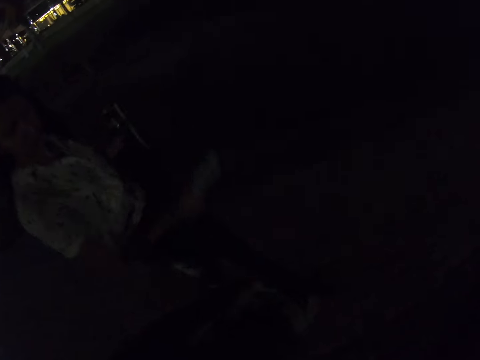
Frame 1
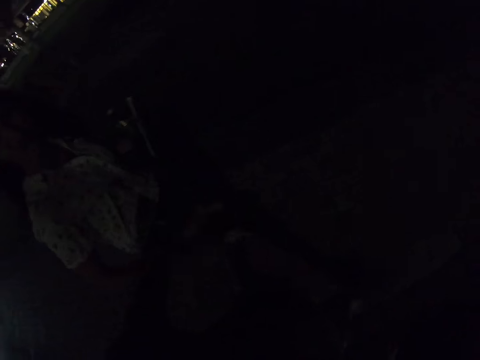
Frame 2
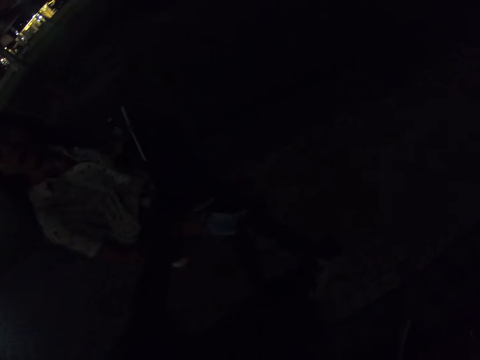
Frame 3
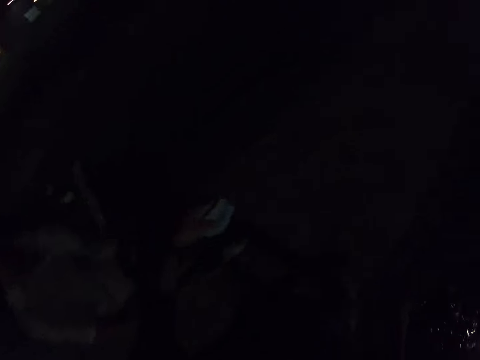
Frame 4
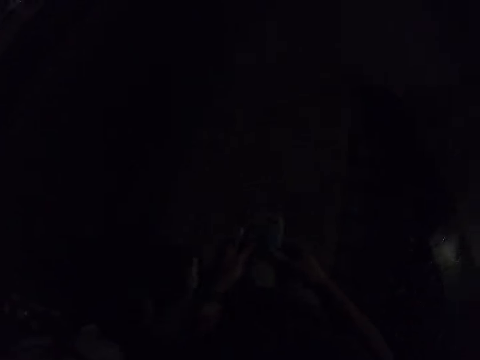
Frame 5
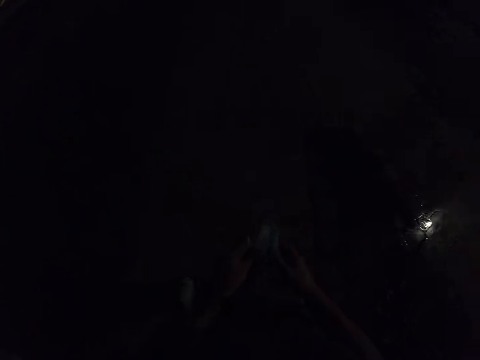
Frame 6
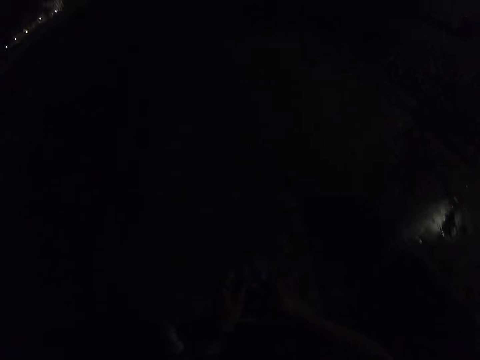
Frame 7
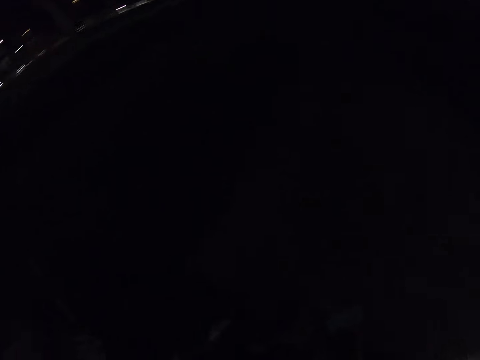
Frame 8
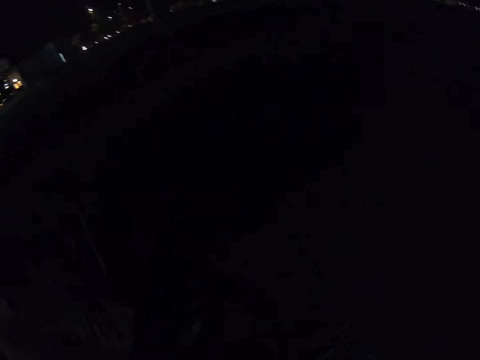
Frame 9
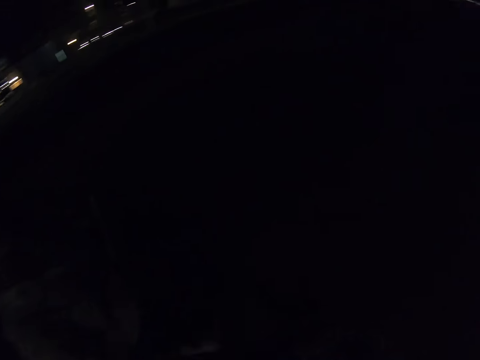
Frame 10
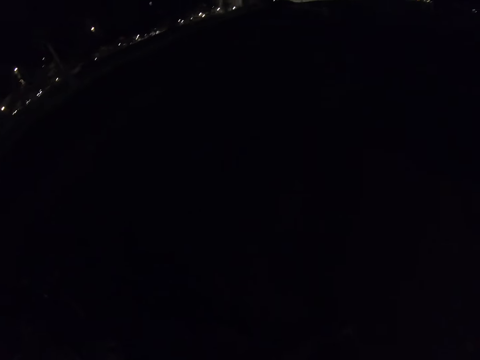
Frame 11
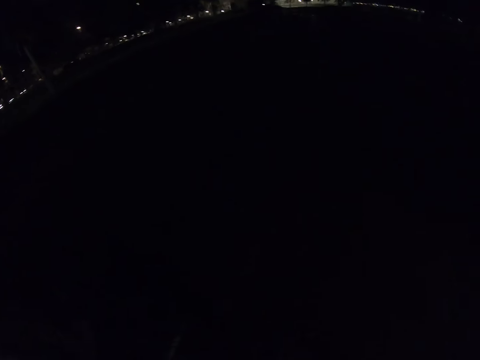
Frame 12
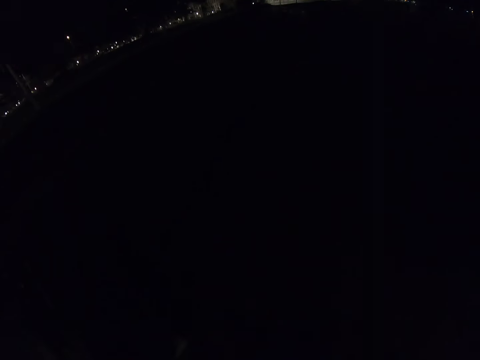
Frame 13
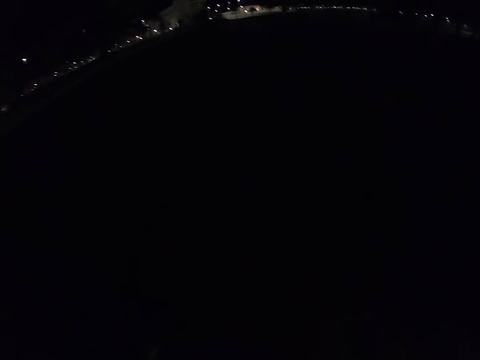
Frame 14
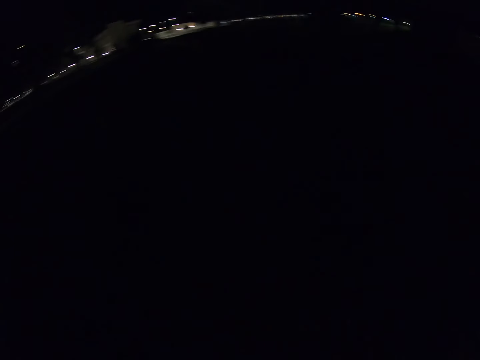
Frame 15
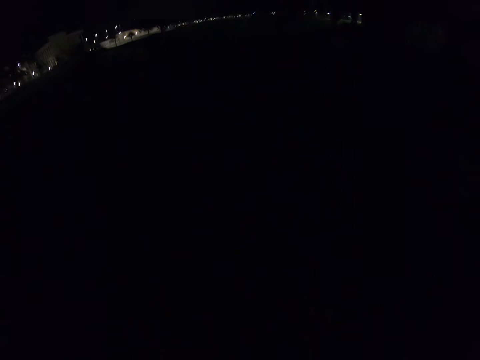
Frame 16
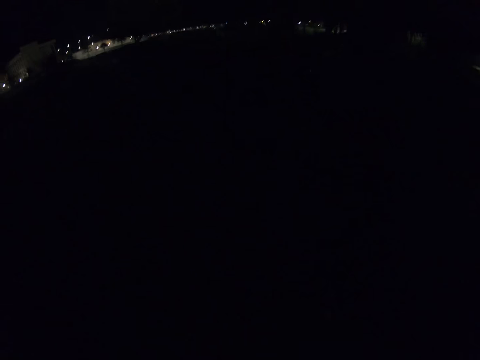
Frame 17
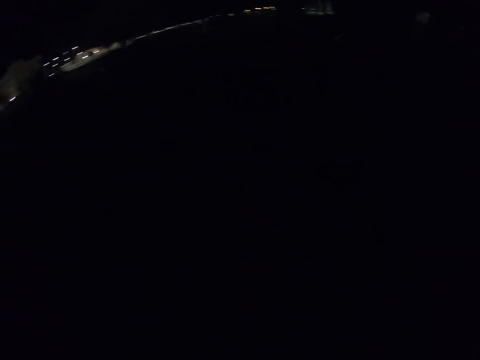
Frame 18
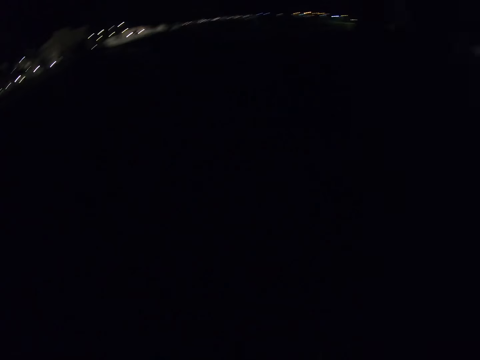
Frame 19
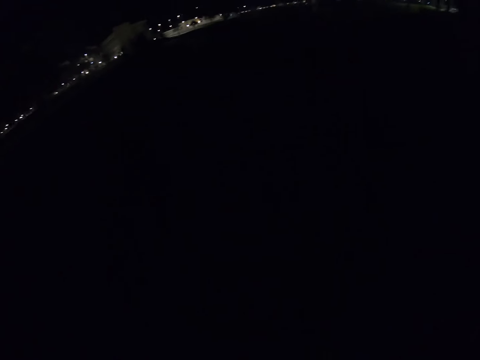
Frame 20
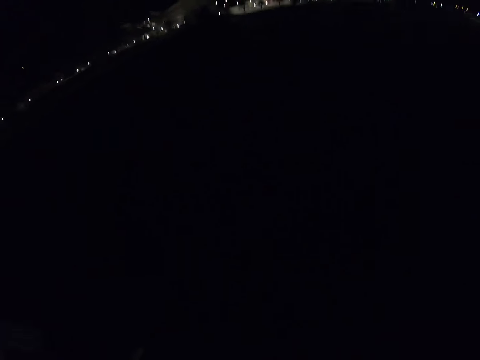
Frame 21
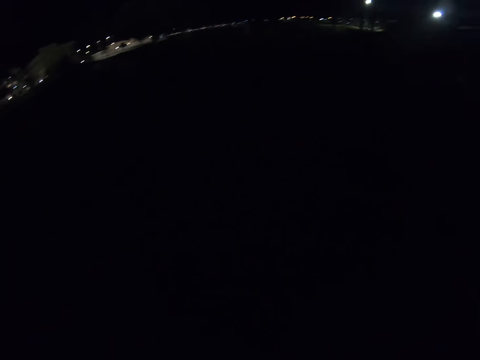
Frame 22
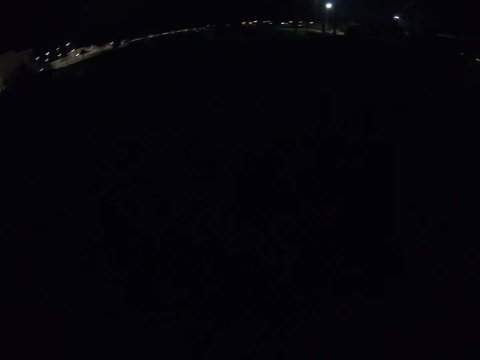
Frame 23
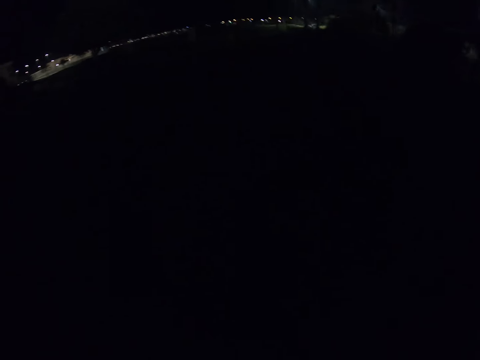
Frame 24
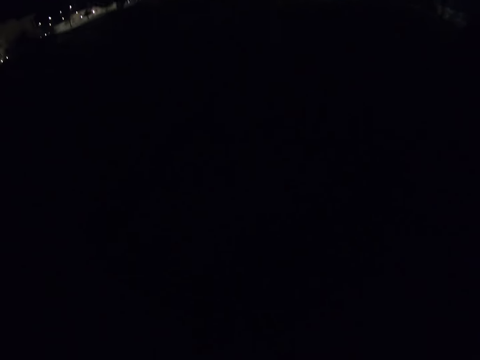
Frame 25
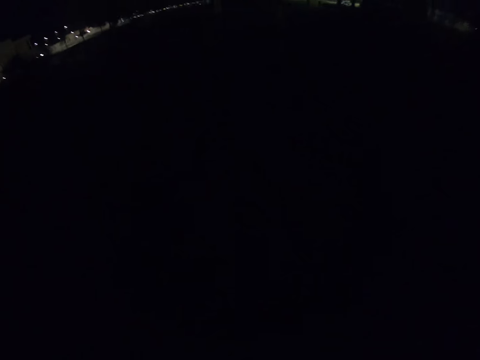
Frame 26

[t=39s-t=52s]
A man walks beside the camera wearer.

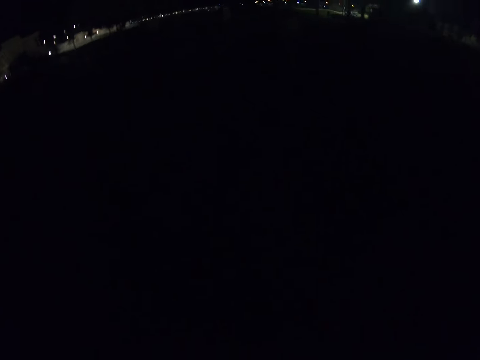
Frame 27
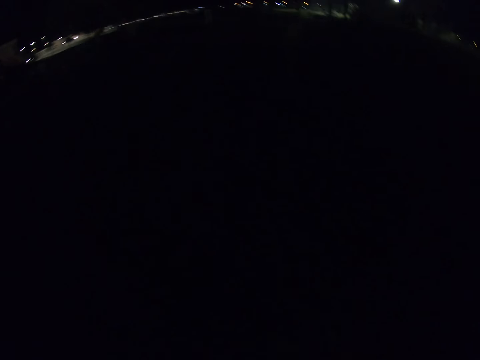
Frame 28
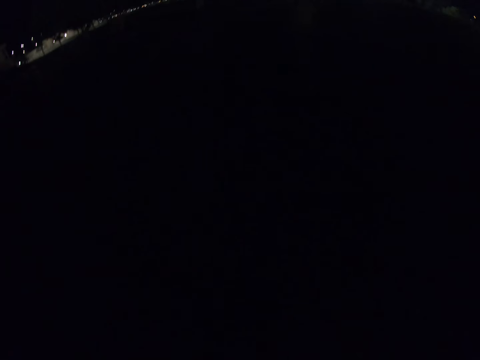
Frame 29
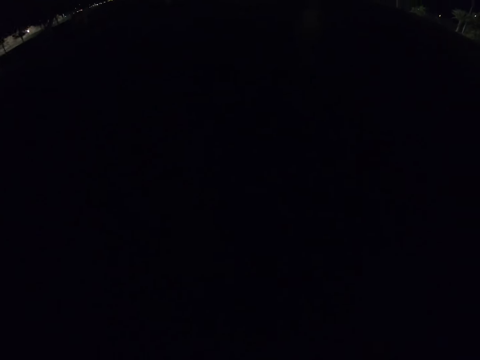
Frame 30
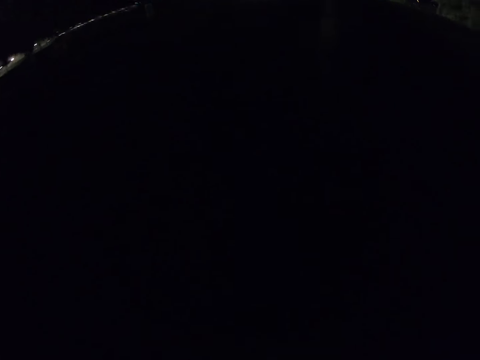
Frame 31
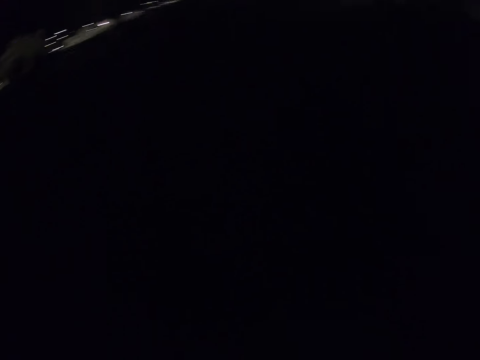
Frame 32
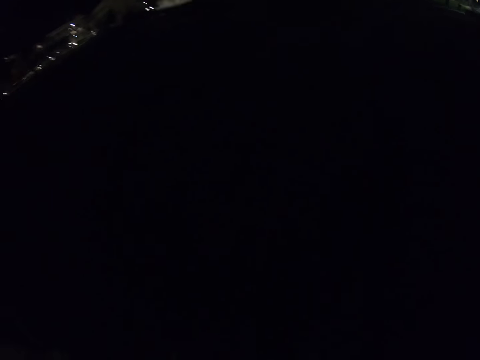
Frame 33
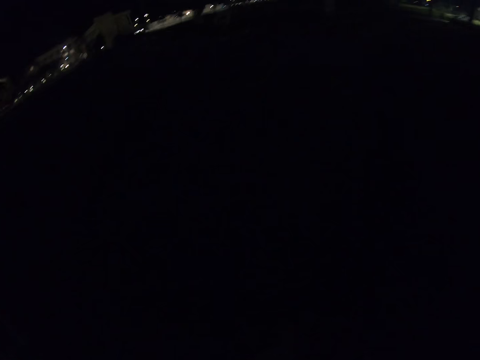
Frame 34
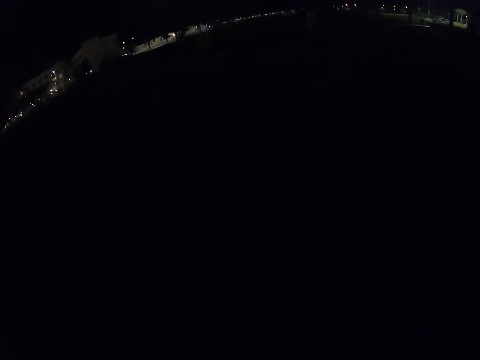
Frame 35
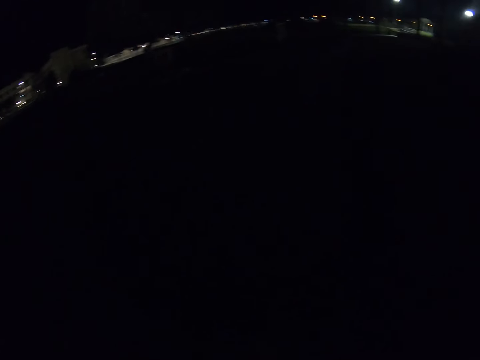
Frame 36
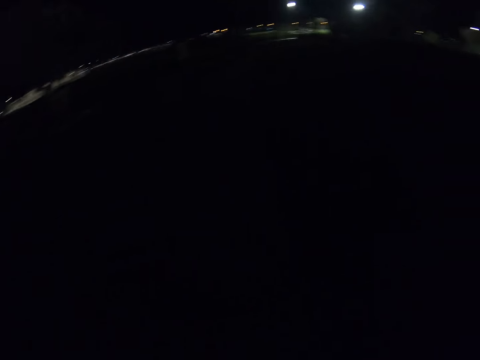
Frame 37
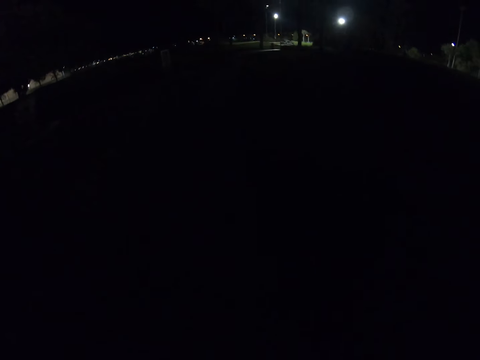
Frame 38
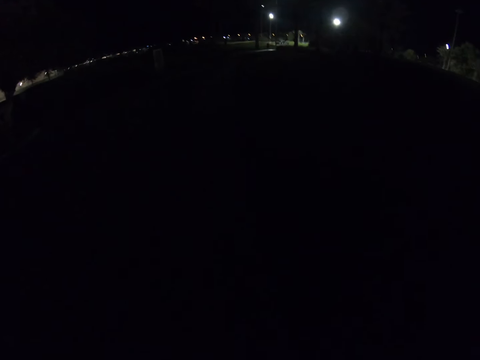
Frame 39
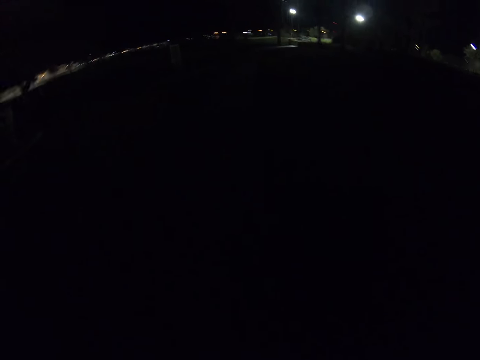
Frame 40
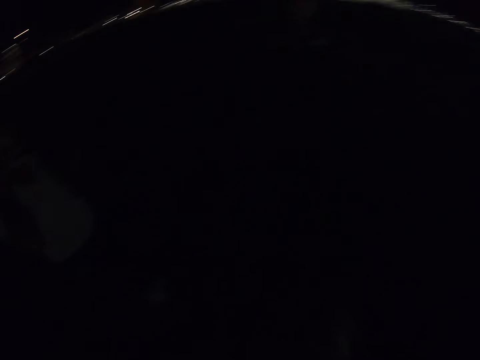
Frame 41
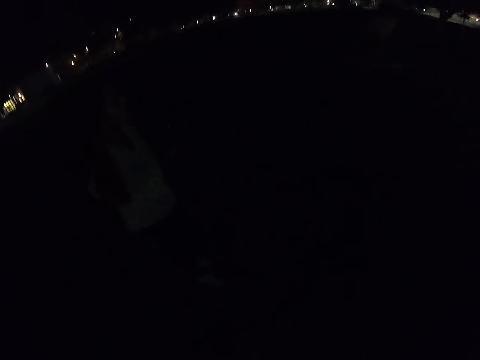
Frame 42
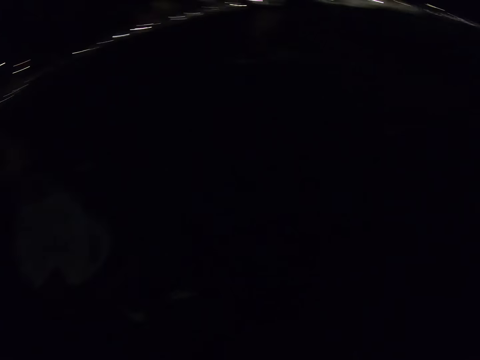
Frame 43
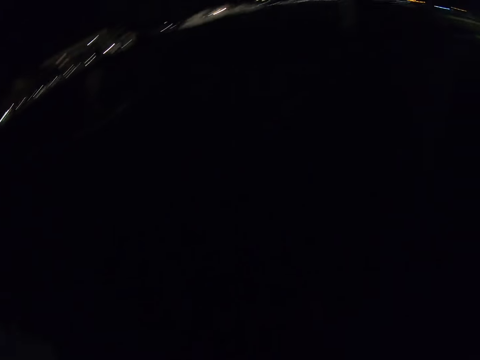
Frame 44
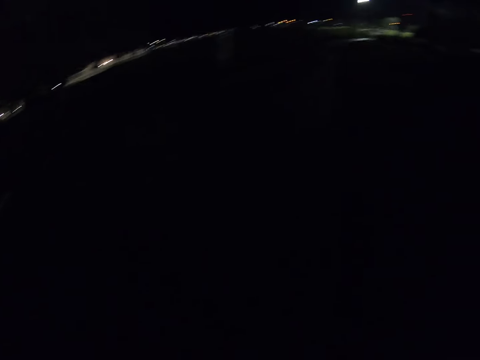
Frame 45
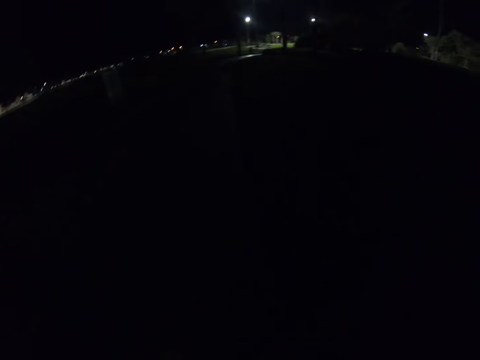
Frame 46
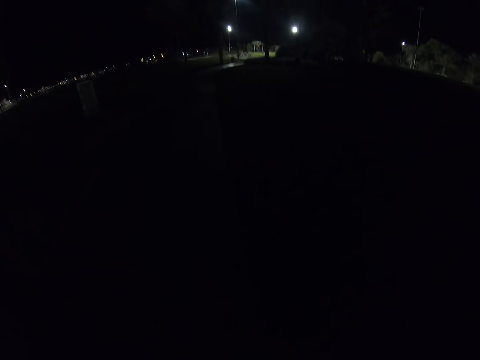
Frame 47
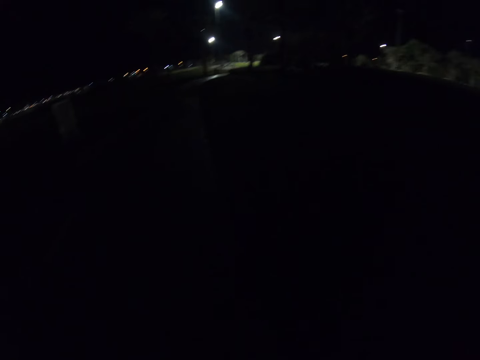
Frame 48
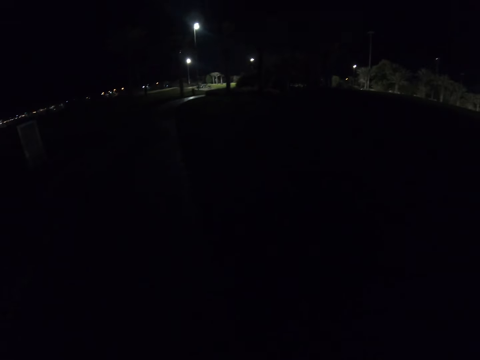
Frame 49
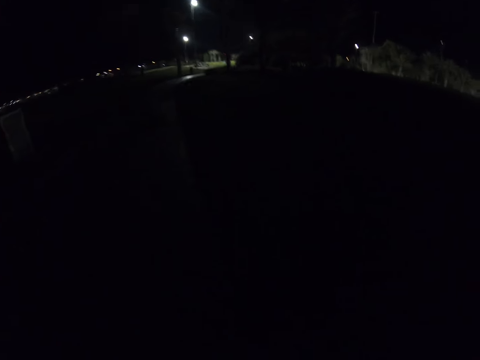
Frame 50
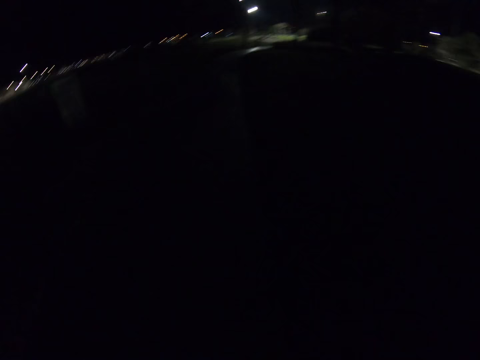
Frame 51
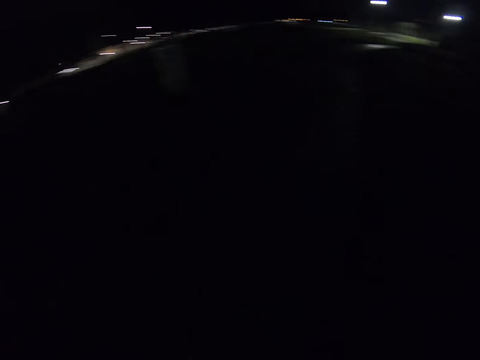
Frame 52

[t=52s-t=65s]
The camera wearer turns around.
